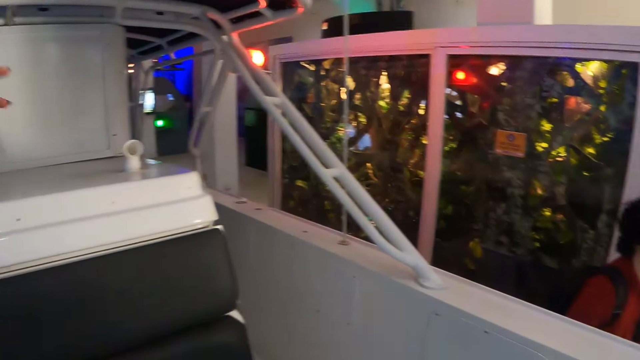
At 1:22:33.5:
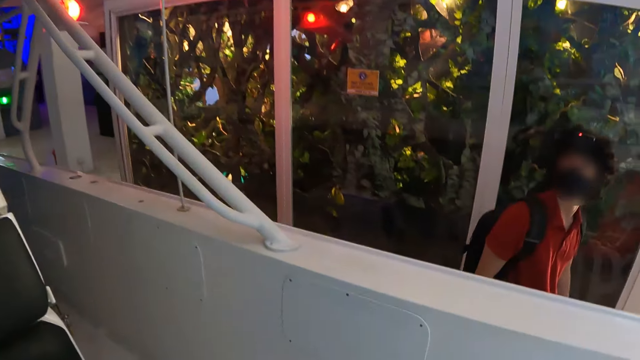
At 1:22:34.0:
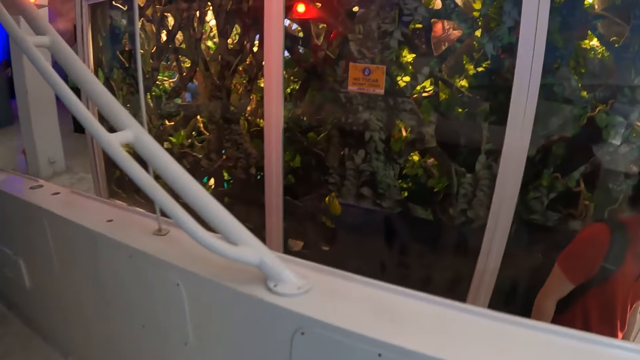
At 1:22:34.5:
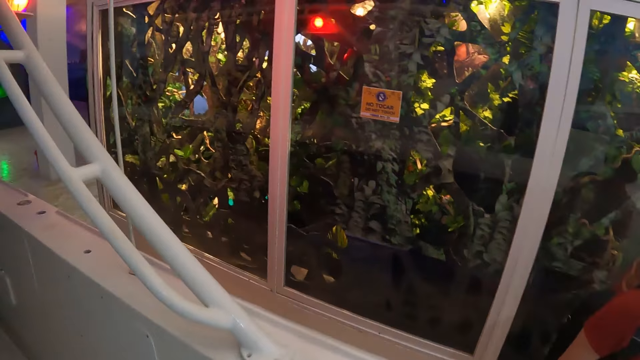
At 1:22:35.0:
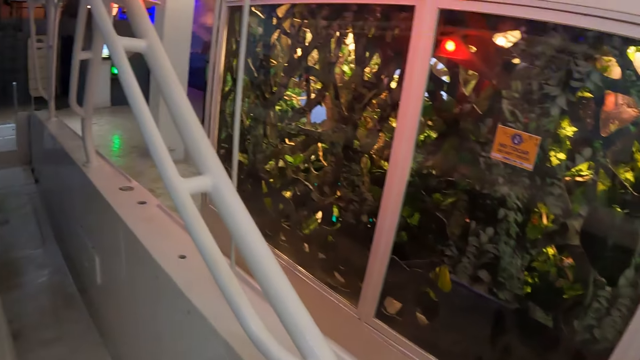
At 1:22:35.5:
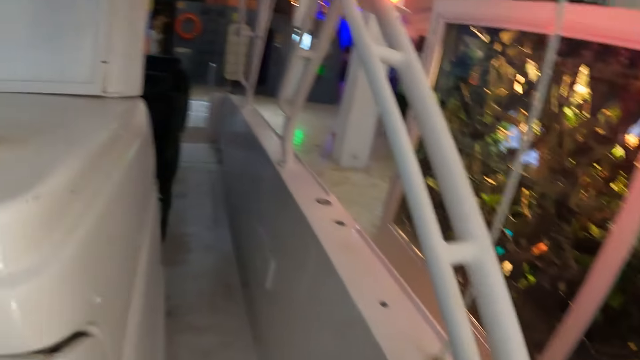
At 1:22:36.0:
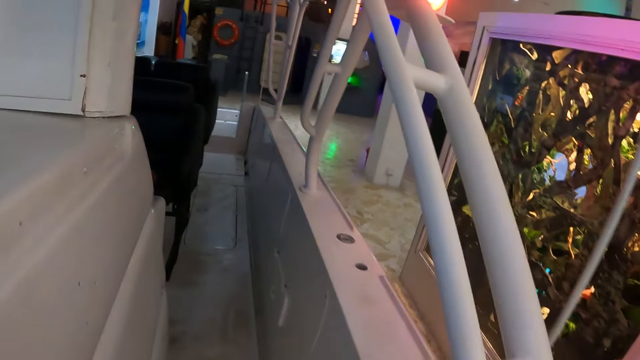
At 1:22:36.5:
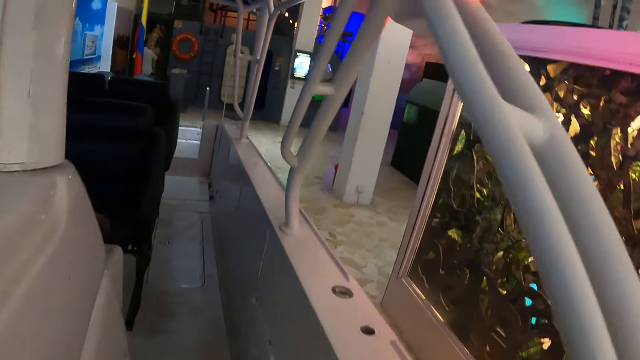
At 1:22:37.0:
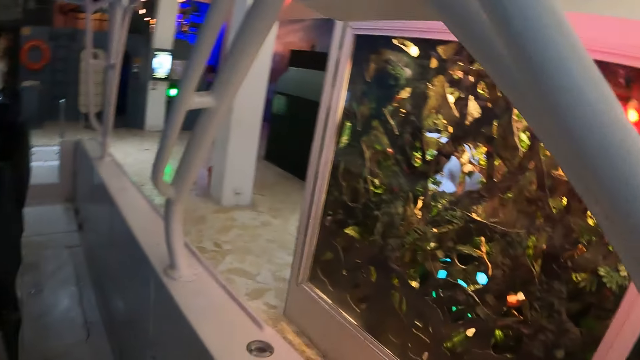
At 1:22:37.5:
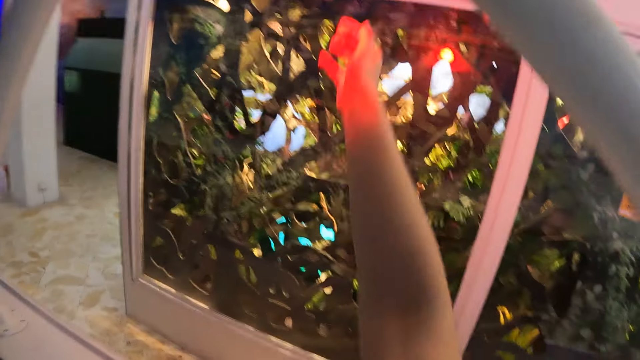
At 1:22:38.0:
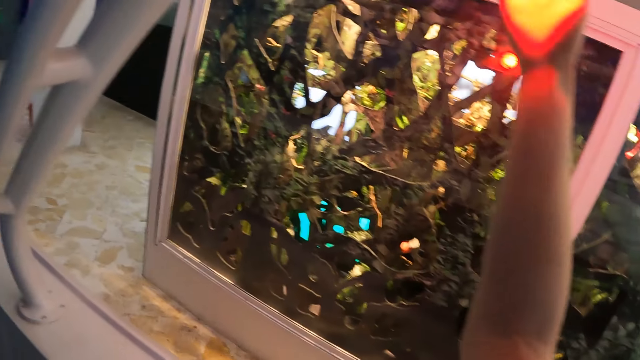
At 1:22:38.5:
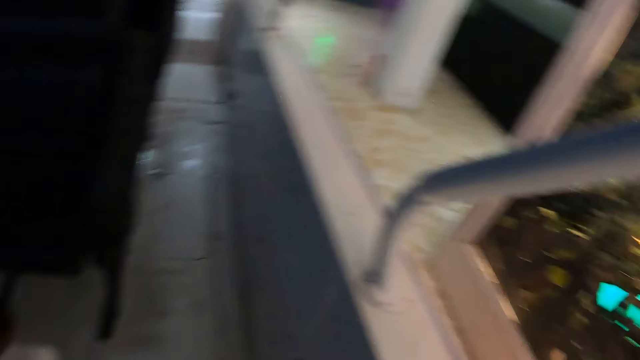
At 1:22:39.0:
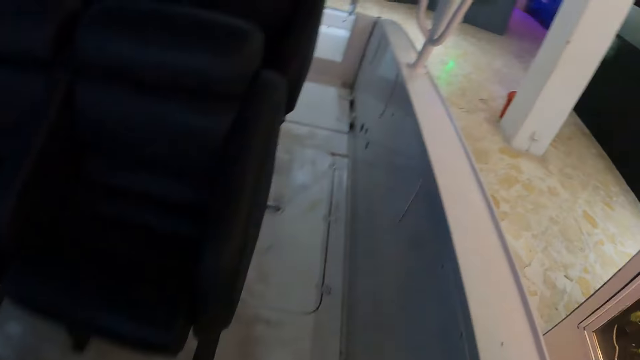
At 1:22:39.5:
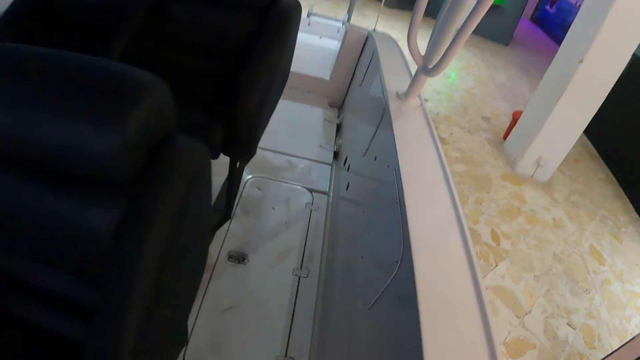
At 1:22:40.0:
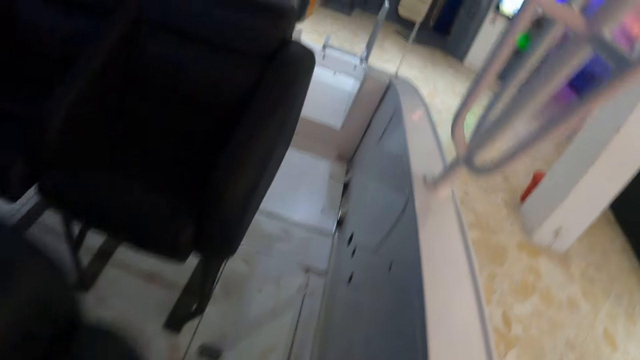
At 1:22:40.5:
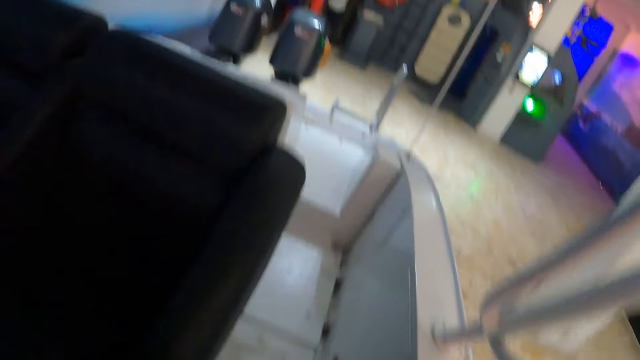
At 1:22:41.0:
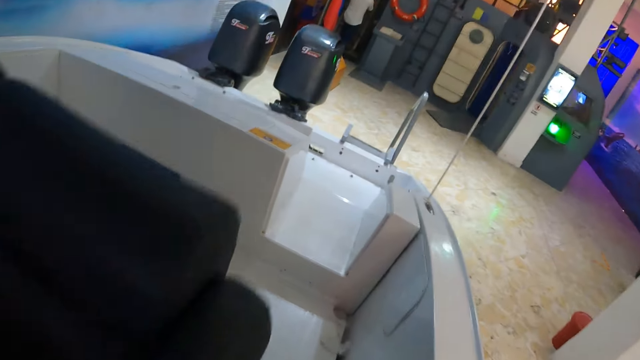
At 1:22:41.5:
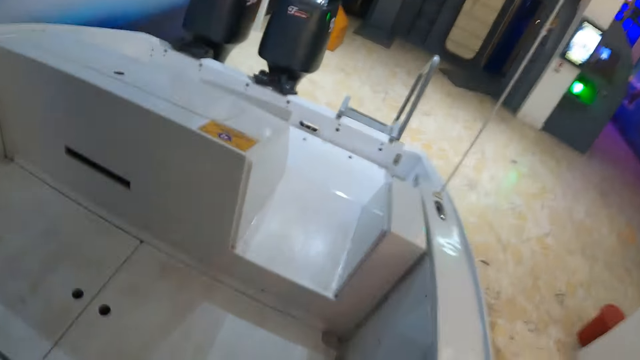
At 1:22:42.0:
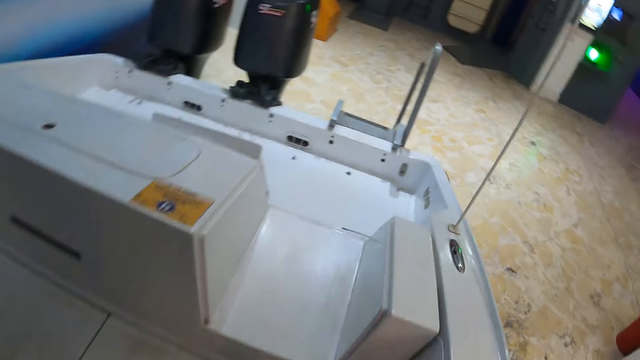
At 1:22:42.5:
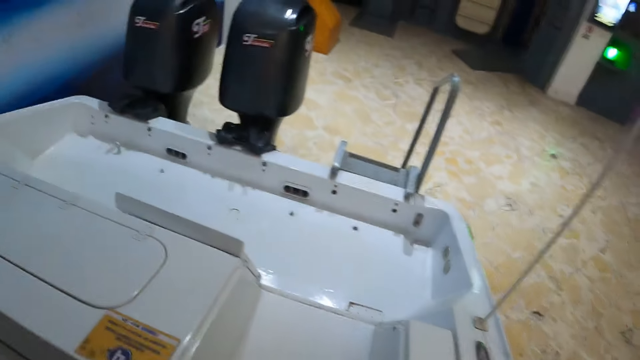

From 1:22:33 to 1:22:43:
The camera wearer walks in the boat. They lift the right hand. They walk in the boat.

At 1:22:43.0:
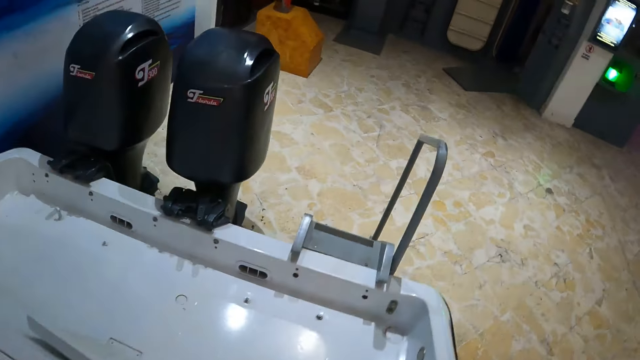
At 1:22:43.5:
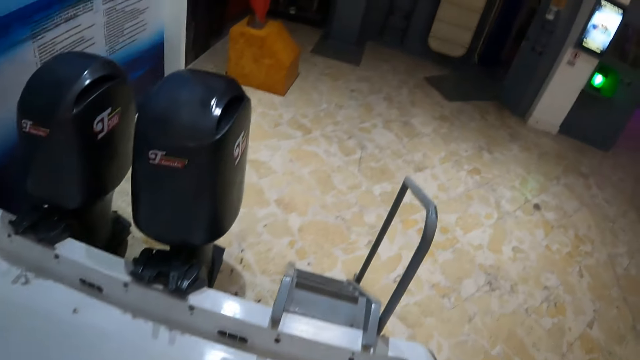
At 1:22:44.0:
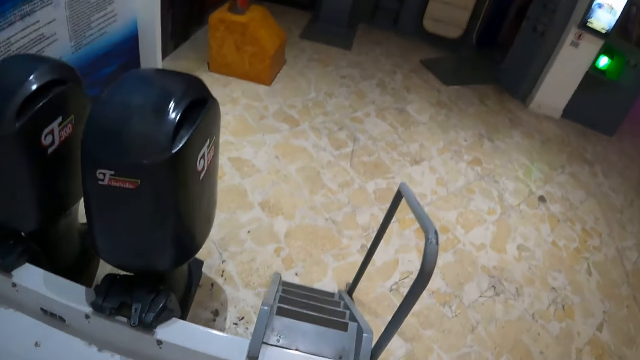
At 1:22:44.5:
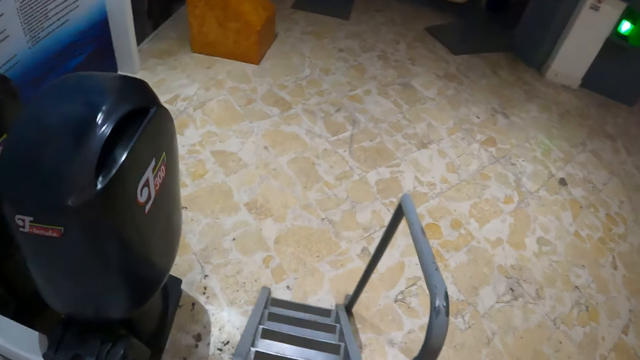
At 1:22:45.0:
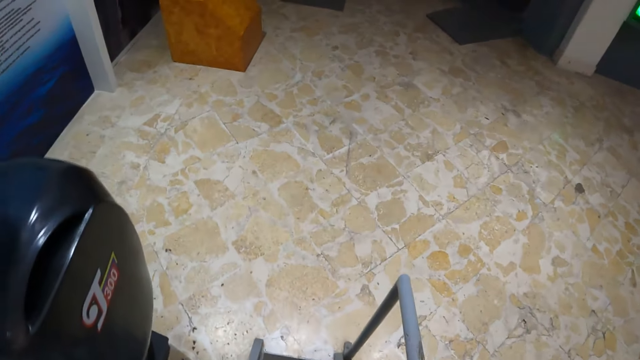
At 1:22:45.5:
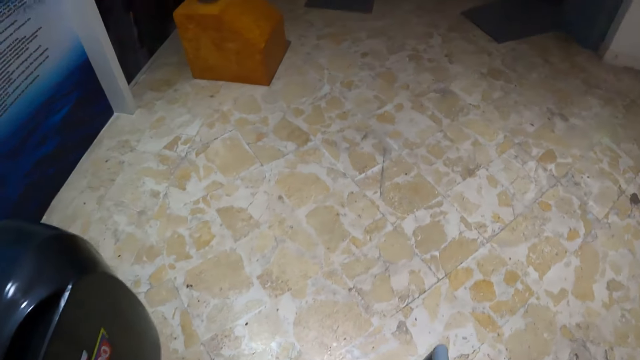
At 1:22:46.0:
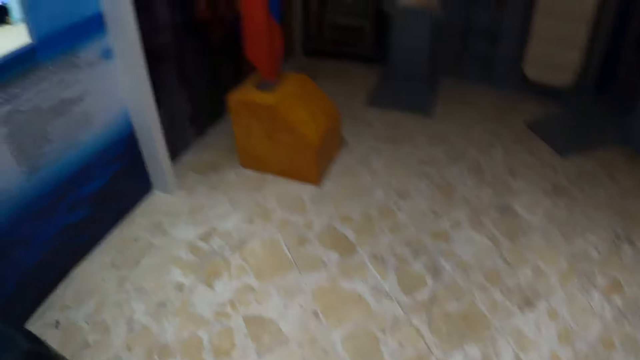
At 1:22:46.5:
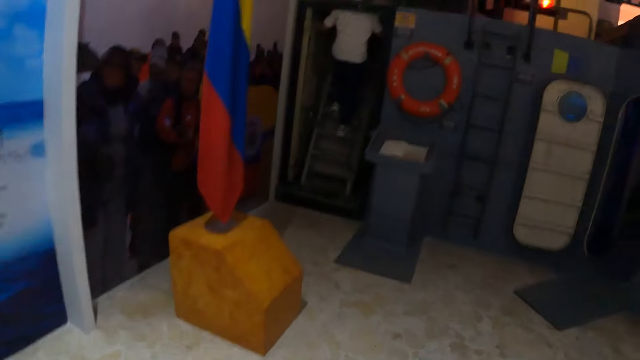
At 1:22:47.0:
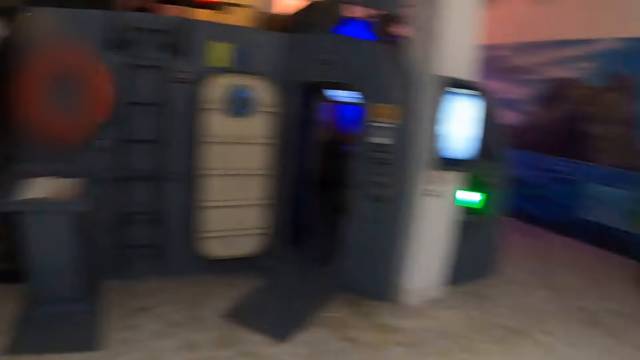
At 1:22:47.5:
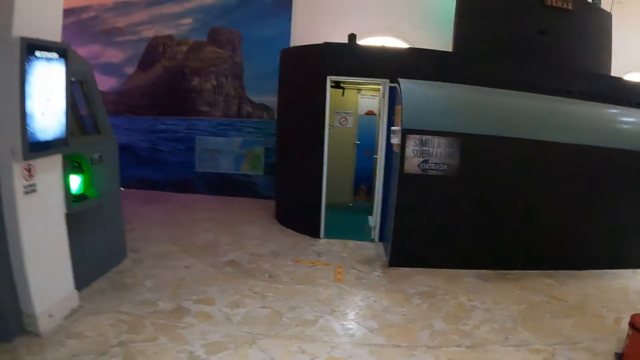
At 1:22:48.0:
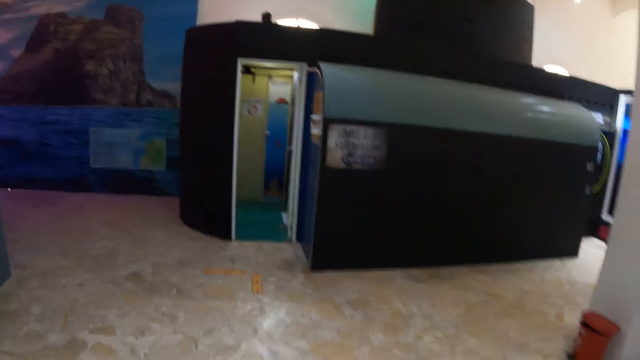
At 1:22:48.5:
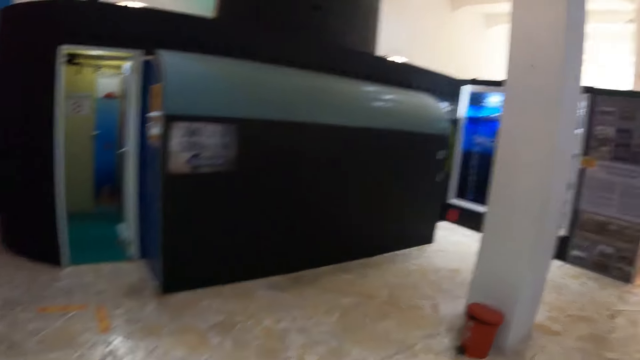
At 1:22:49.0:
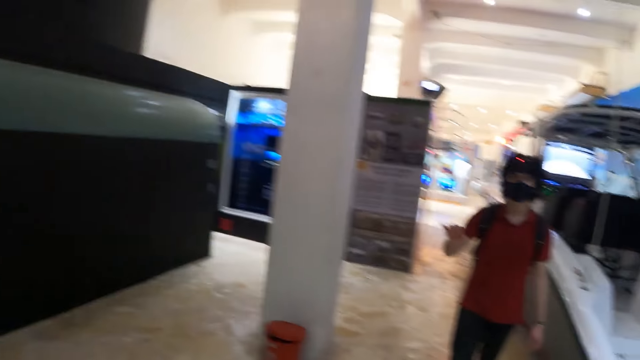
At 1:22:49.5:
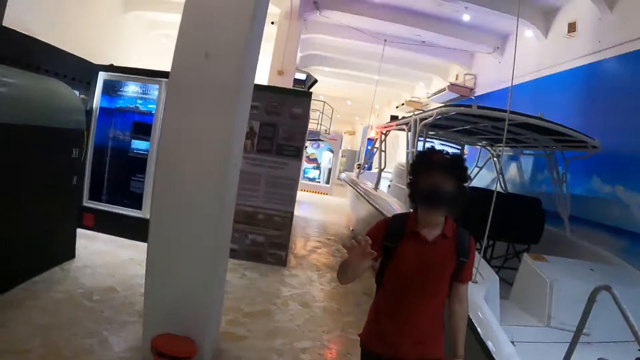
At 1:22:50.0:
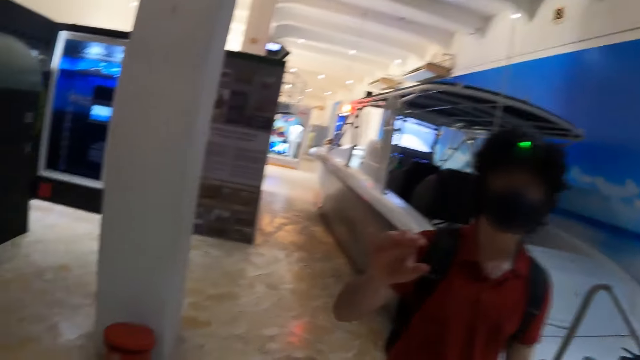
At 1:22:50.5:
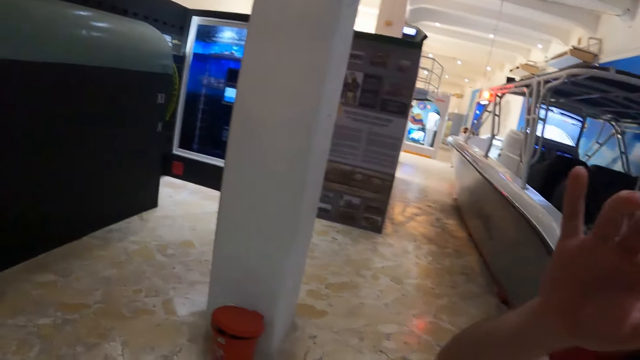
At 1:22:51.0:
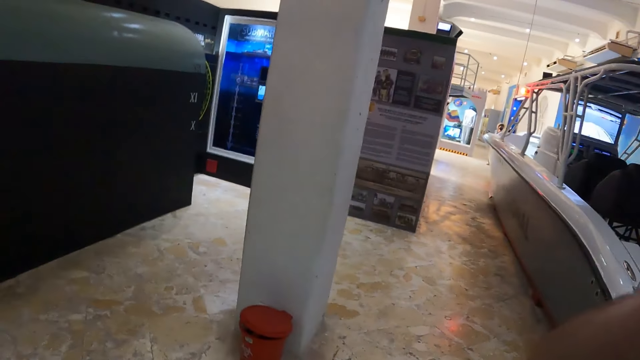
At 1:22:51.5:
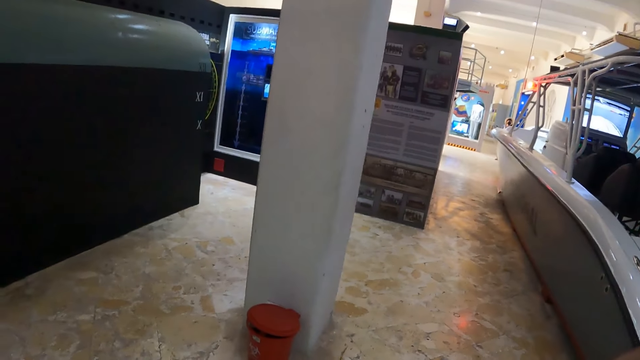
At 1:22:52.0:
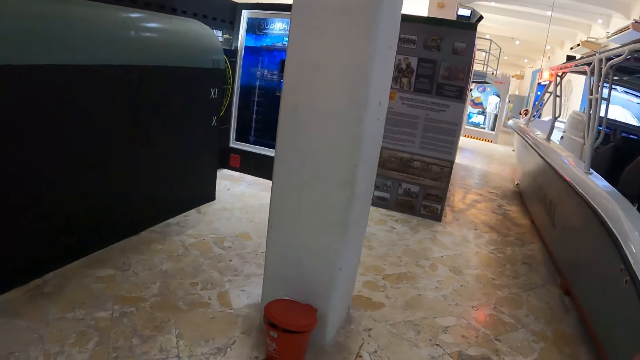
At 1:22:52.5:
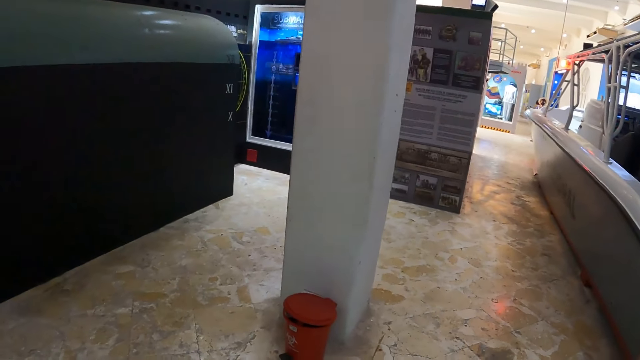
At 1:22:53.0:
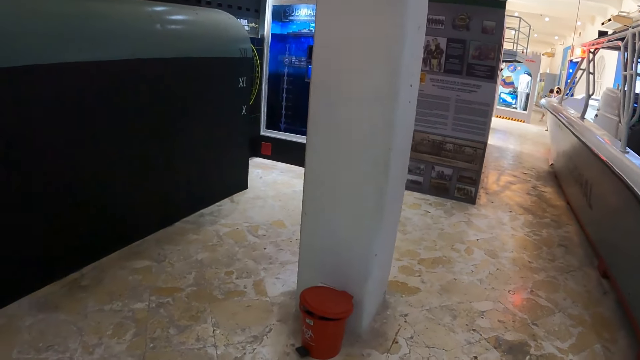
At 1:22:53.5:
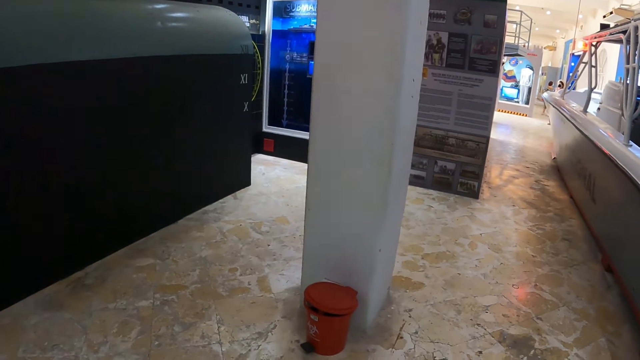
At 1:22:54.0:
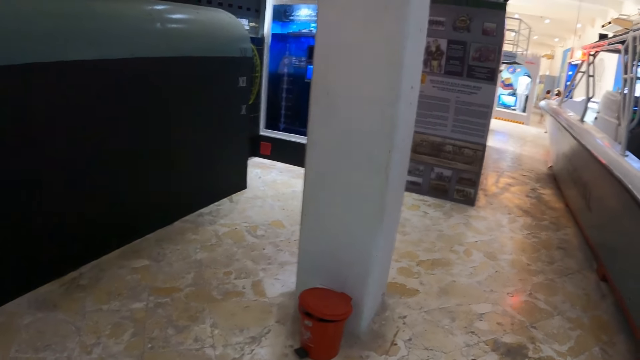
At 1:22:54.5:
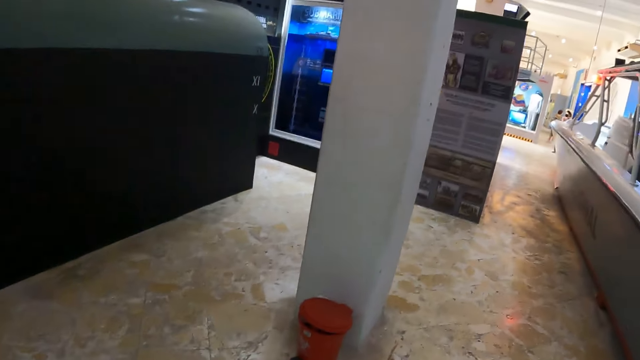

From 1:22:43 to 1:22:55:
The camera wearer walks downstairs. They walk in the show room. They look at a man. The man moves a hand to the camera wearer. The camera wearer looks around.
